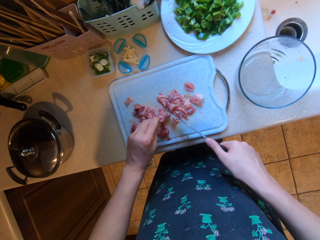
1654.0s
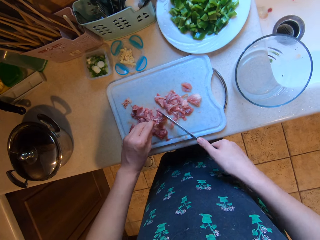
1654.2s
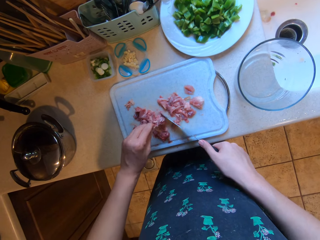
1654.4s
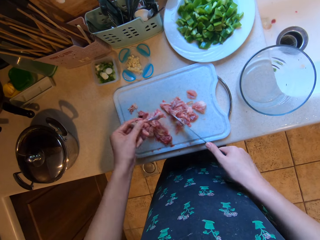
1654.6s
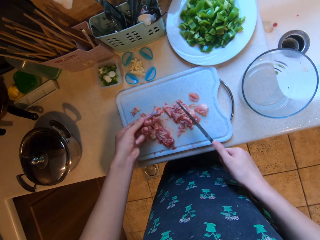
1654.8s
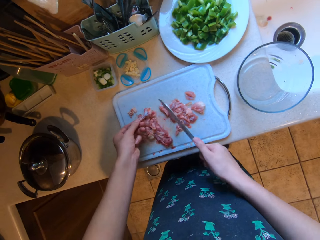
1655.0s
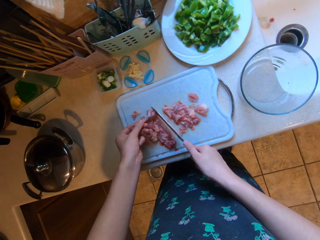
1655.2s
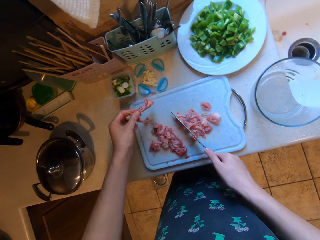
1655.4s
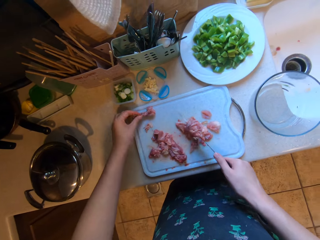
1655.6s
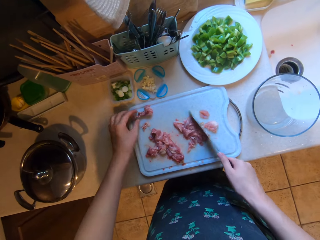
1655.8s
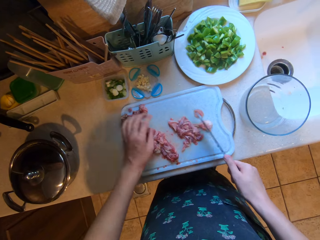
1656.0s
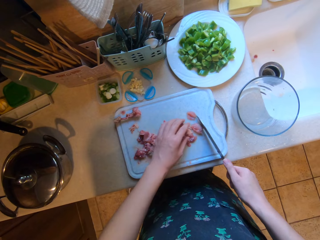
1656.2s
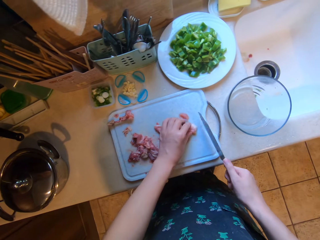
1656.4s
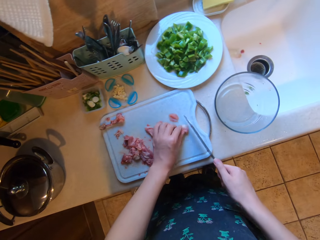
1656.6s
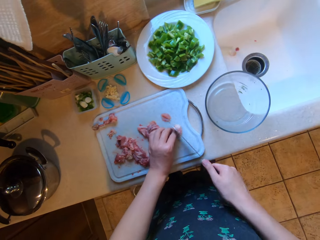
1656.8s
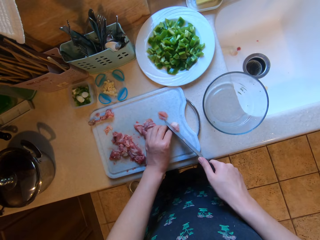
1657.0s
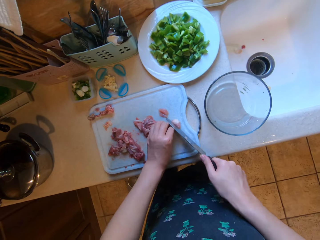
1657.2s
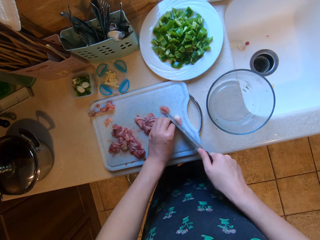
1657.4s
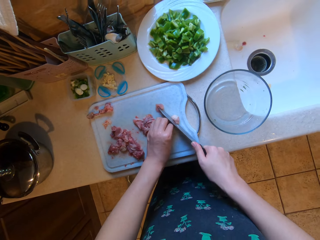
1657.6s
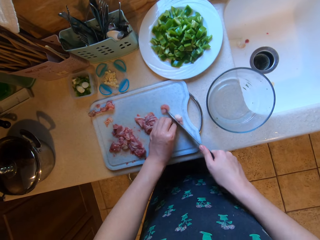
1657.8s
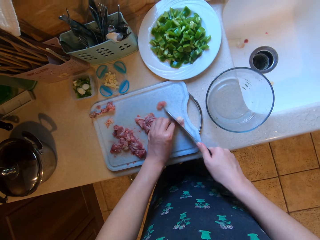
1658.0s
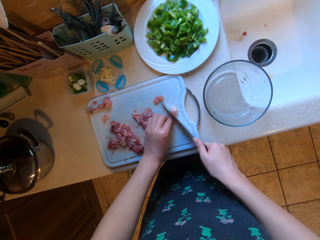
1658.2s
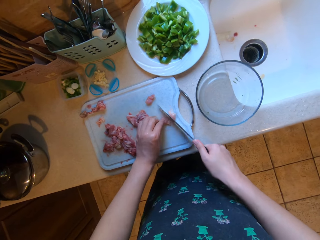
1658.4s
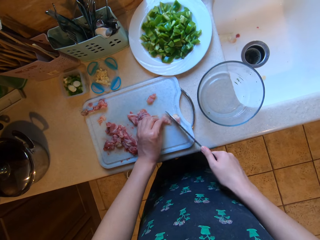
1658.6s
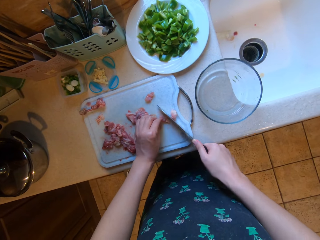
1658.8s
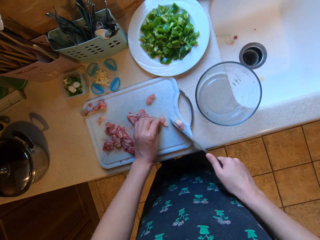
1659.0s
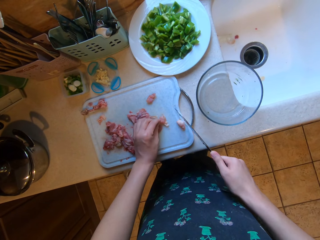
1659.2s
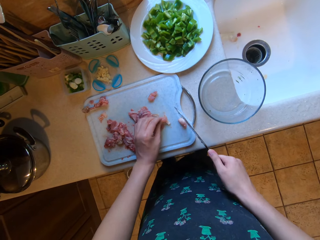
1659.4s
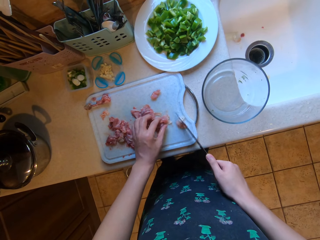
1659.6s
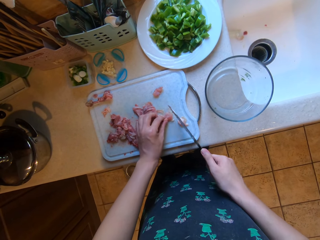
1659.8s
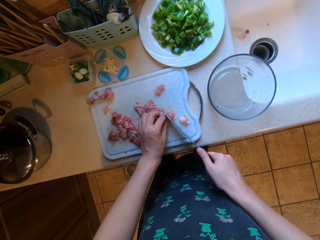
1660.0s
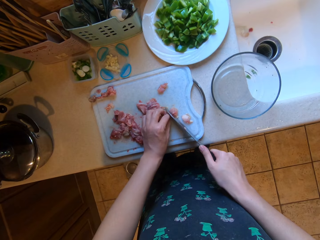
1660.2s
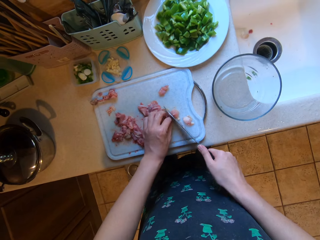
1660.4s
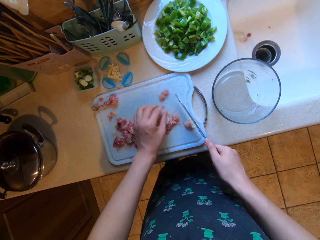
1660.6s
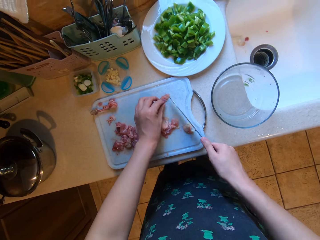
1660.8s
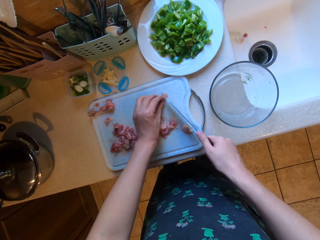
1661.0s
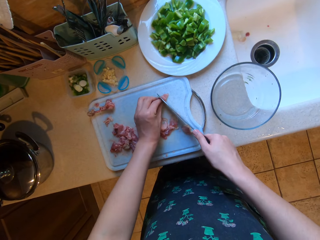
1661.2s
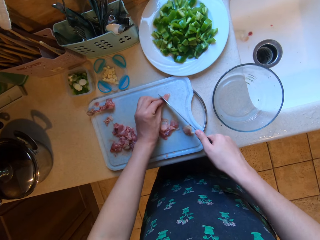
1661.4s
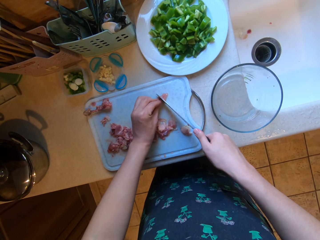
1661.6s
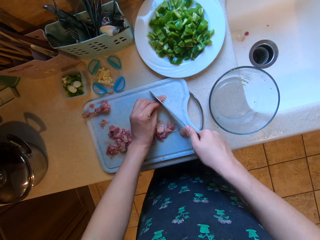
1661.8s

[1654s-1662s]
The camera wearer drops the meat on the chopping board with her left hand. She chops the meat on the chopping board with a knife in her right hand.

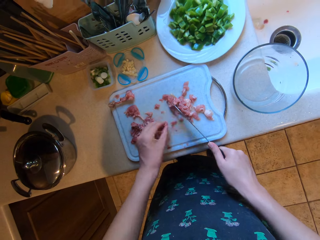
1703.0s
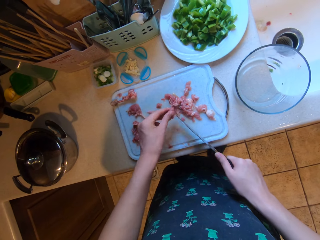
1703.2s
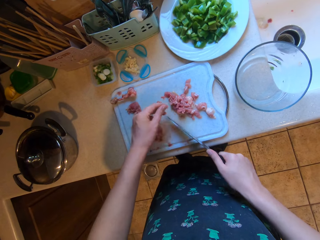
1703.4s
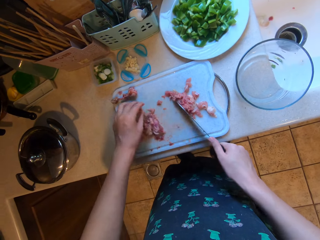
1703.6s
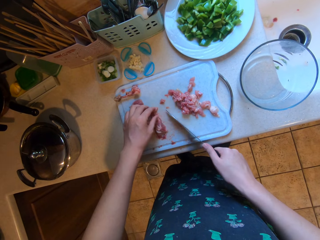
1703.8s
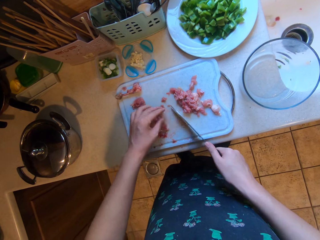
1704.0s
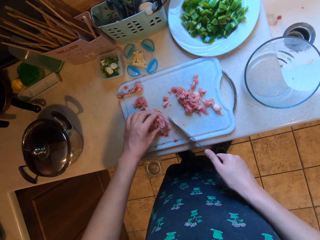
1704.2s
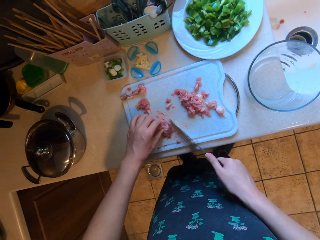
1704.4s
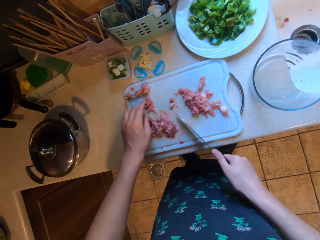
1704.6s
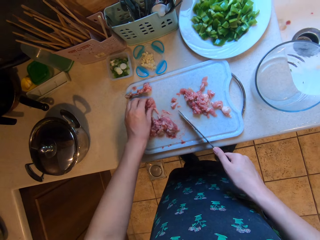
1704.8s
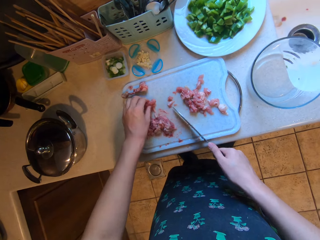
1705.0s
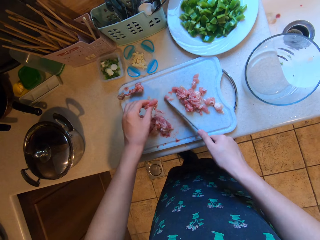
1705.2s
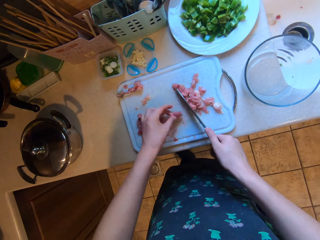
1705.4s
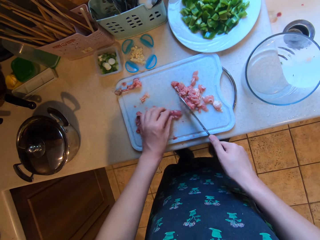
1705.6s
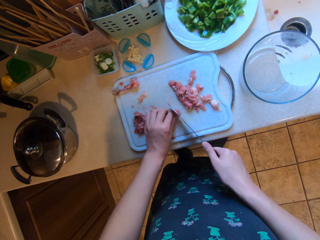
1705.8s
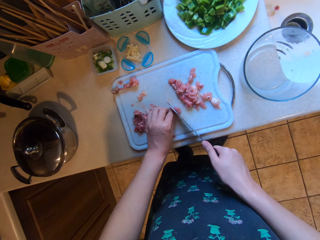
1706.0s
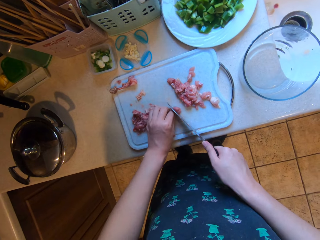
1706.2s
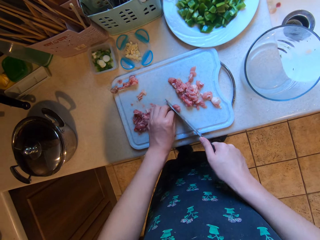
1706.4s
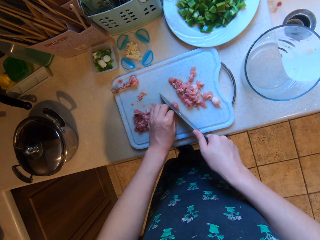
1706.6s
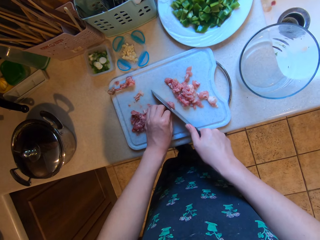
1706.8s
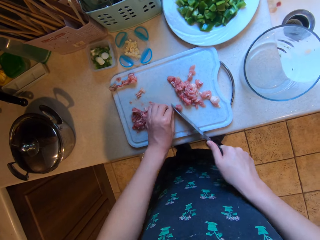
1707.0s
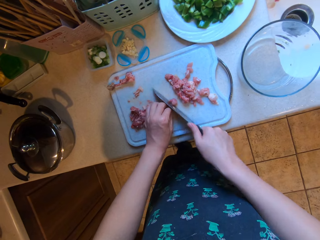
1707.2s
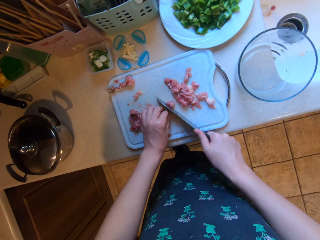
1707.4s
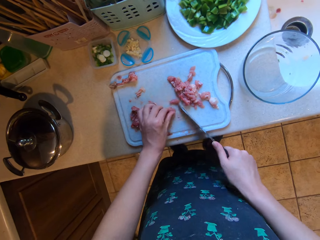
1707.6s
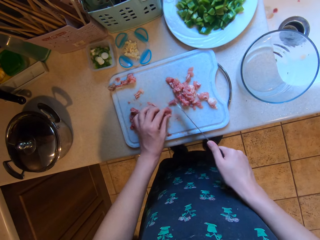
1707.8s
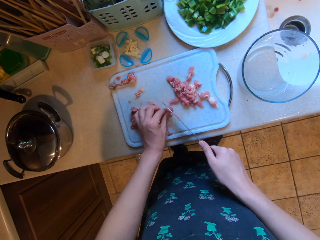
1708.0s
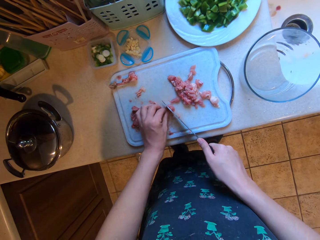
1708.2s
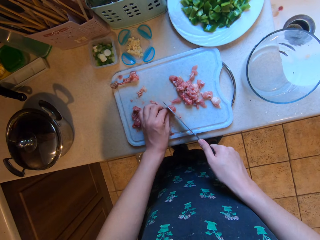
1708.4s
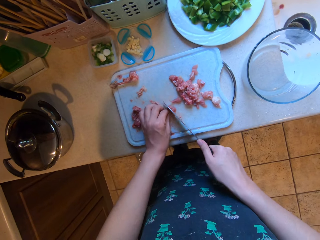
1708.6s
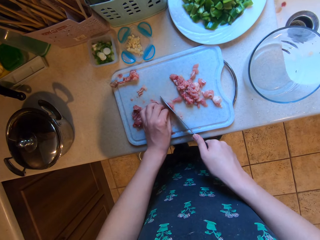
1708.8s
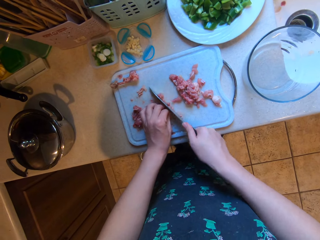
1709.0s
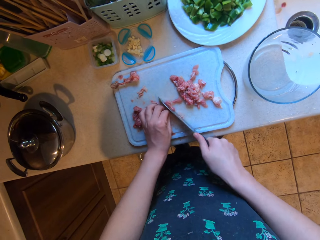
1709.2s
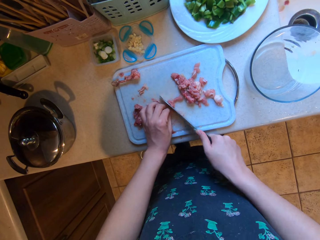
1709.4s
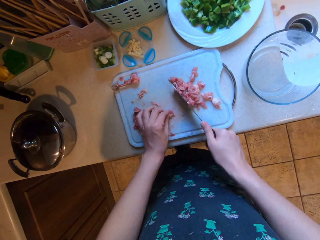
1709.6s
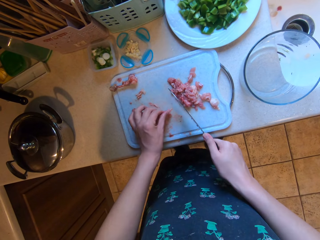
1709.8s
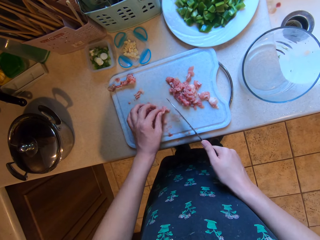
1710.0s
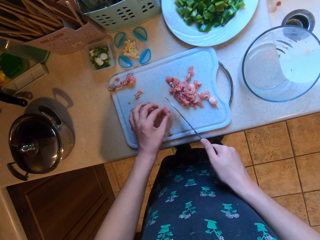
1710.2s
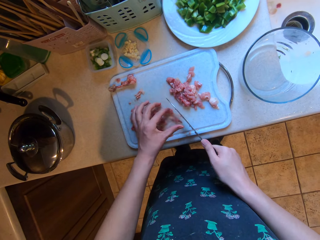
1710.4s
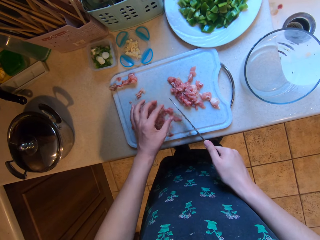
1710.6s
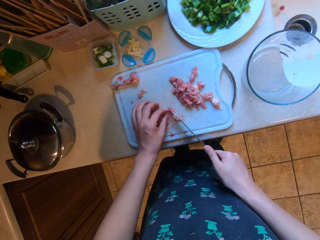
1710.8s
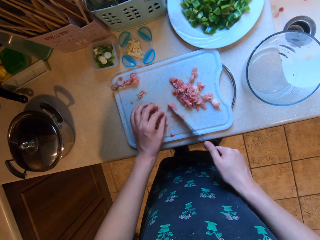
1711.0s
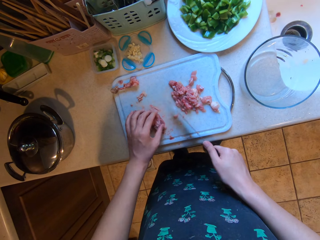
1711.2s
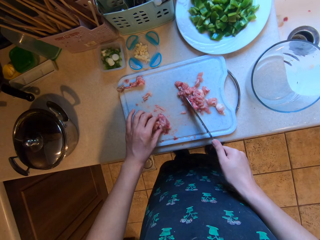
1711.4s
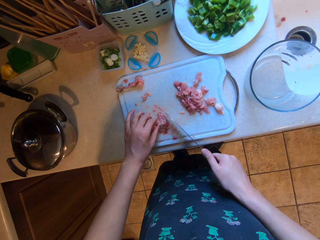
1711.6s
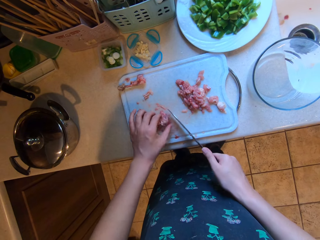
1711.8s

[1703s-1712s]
The camera wearer picks up a chunk of meat from the chopping board with her left hand. She chops the meat on the chopping board with a knife in her right hand.

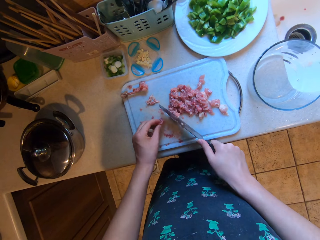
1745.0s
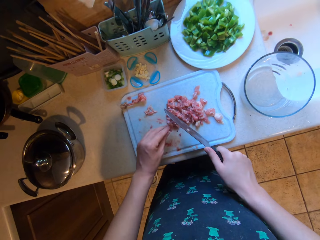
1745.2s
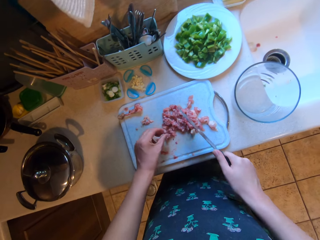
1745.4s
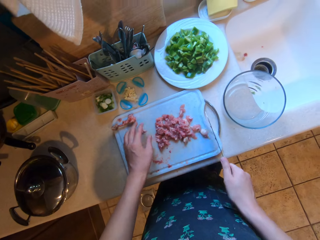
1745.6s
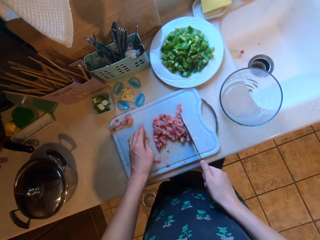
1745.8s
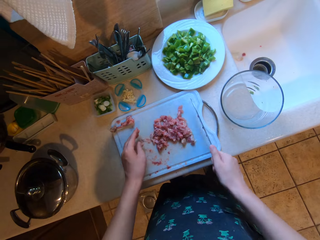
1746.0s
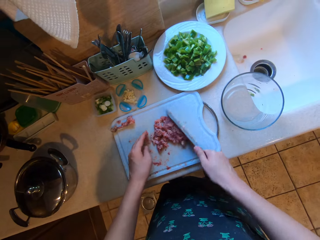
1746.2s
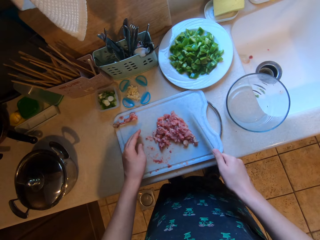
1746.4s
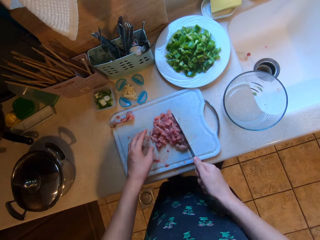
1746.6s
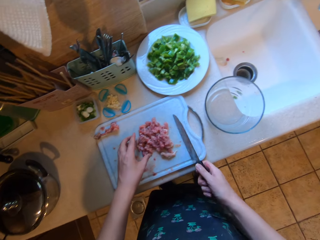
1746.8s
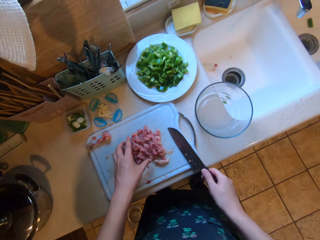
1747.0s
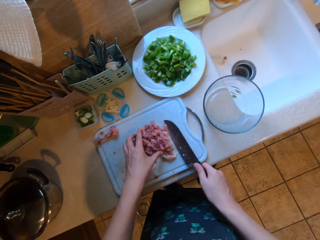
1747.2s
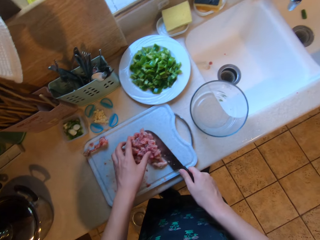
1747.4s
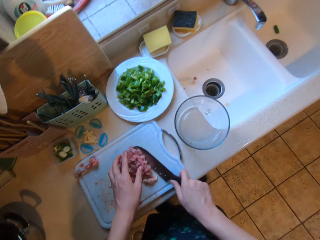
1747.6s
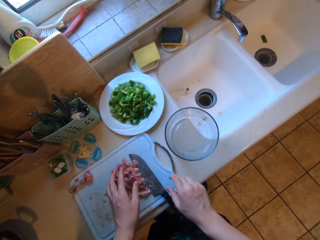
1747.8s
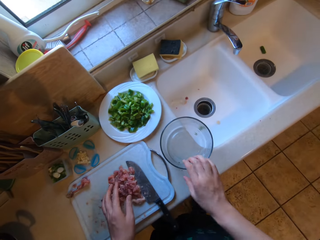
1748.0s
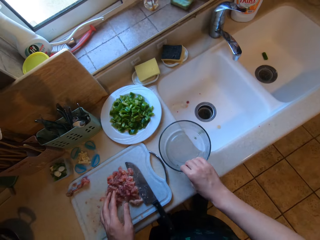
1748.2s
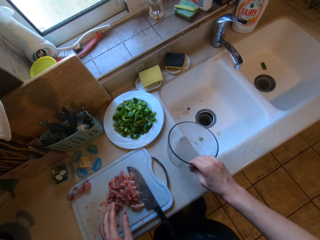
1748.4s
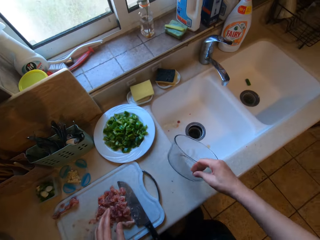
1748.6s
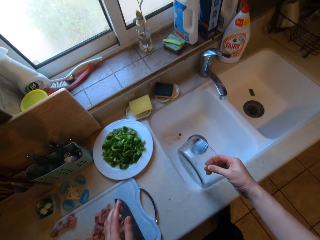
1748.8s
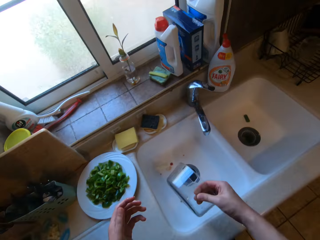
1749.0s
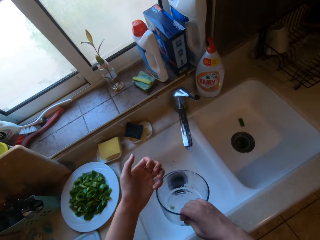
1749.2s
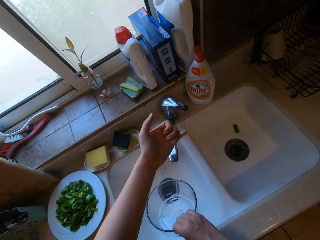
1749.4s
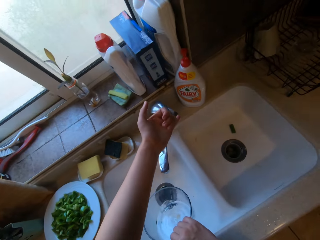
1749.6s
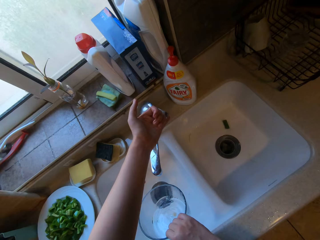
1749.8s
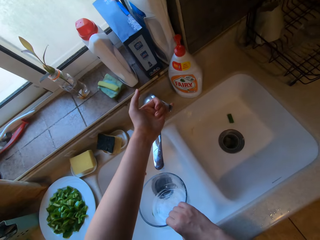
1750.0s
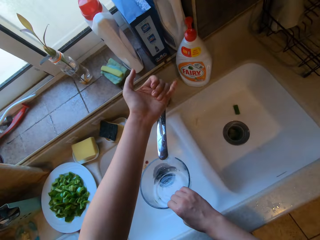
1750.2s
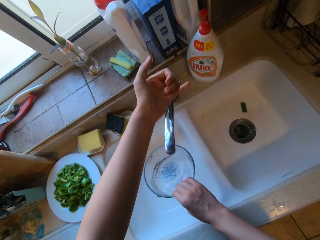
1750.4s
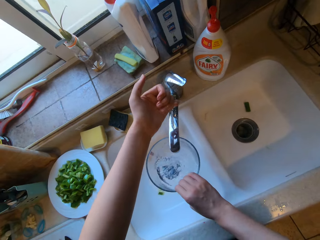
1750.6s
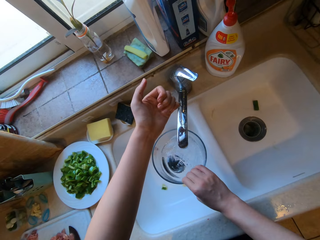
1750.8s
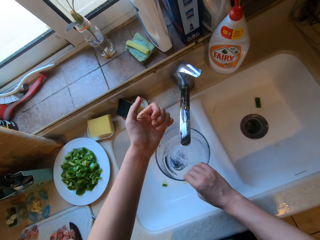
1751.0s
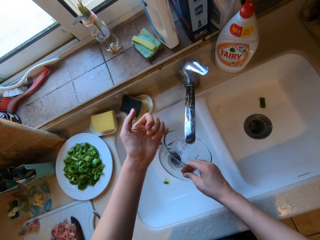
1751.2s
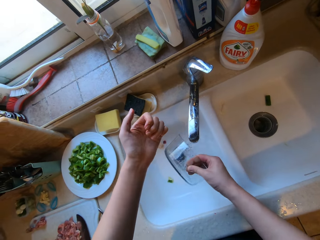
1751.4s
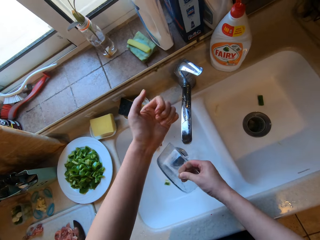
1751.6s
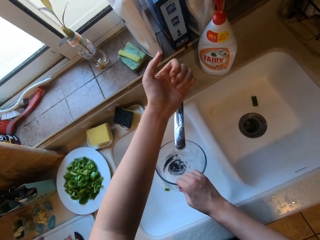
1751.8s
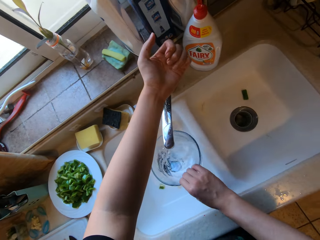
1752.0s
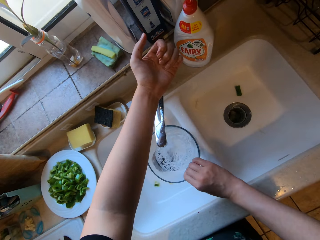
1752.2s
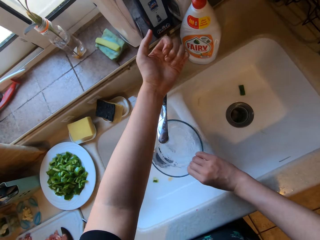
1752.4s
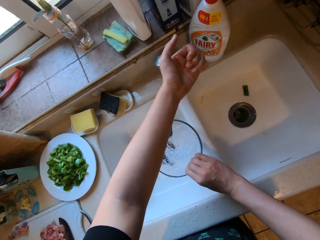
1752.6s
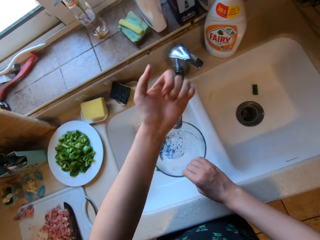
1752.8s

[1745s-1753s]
The camera wearer pulls the pieces of meat together. She drops the knife in her right hand on the chopping board. She picks up a glass bowl from the kitchen counter with her right hand. She opens a water tap on a kitchen sink with her left hand. She fills the bowl with water from the tap. She pours out the water in the bowl into the sink with her right hand. She rinses the bowl. She touches the tap with her left hand.
